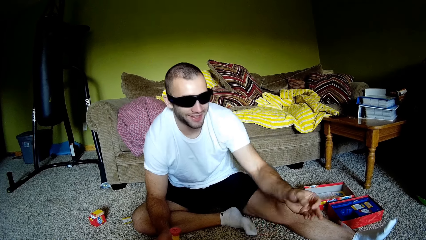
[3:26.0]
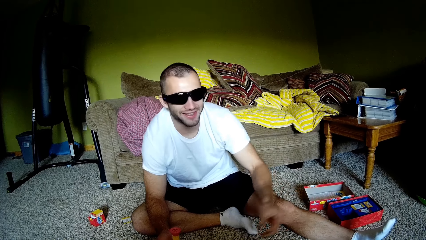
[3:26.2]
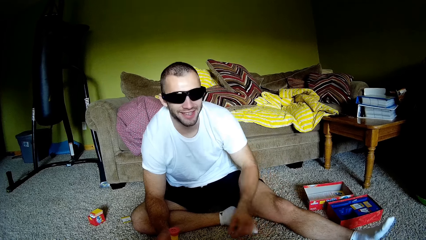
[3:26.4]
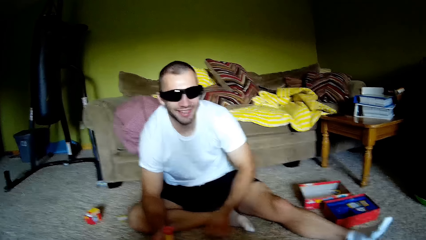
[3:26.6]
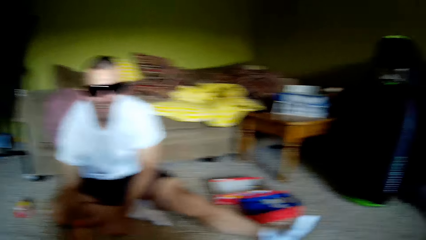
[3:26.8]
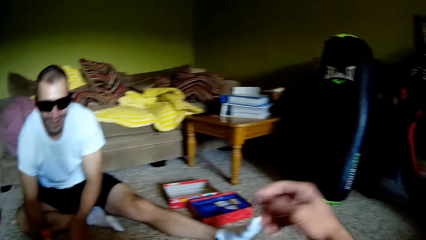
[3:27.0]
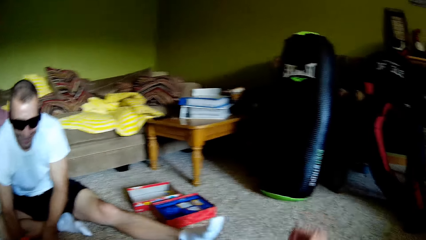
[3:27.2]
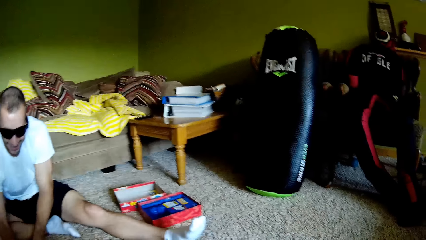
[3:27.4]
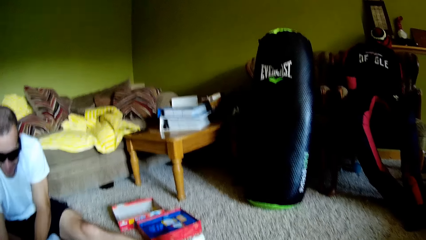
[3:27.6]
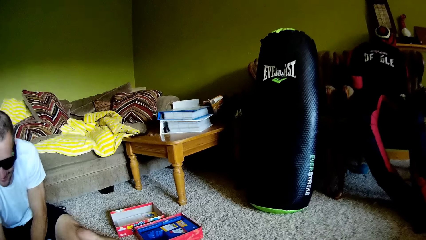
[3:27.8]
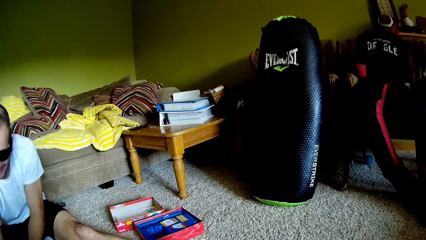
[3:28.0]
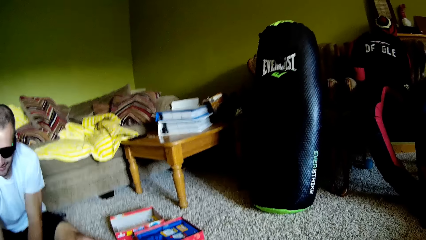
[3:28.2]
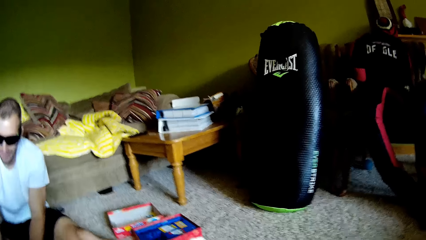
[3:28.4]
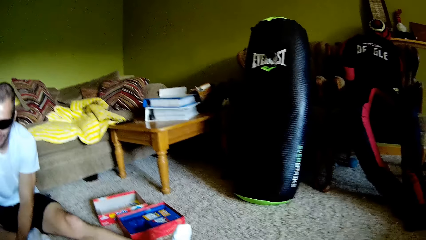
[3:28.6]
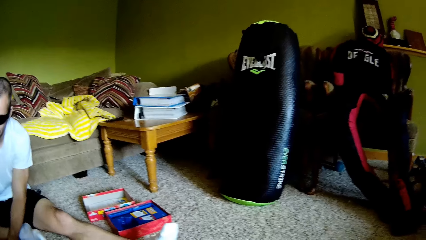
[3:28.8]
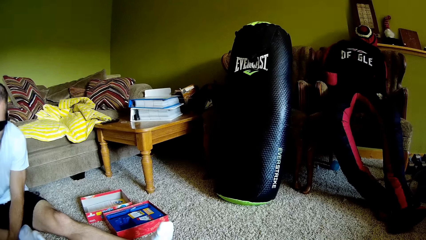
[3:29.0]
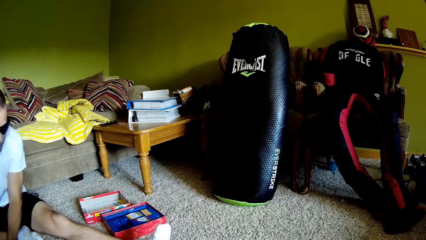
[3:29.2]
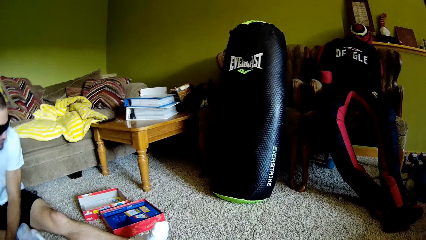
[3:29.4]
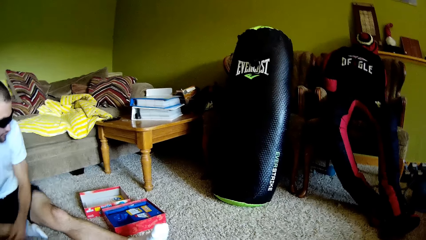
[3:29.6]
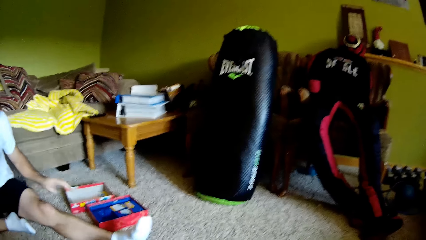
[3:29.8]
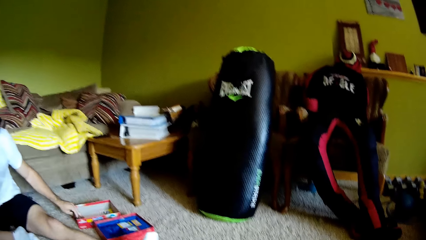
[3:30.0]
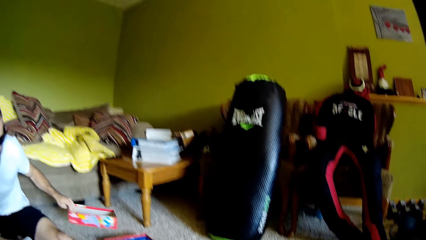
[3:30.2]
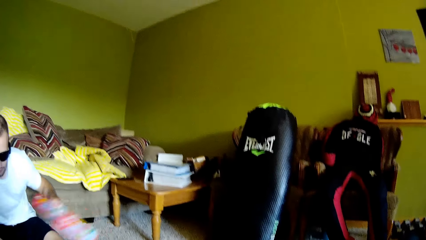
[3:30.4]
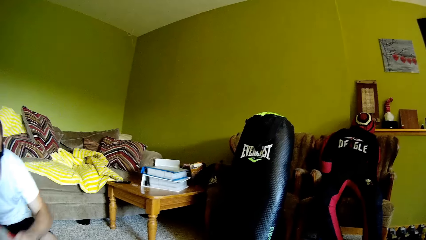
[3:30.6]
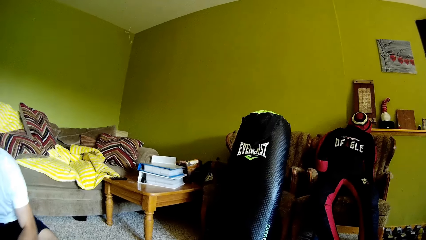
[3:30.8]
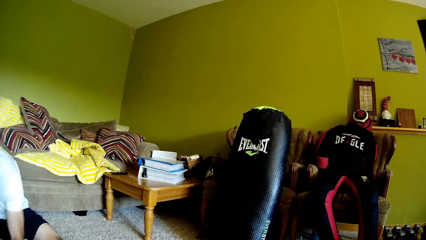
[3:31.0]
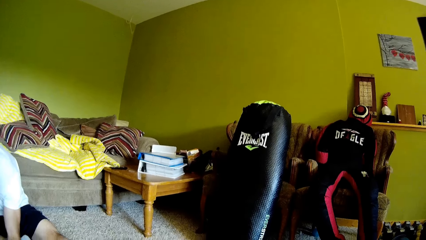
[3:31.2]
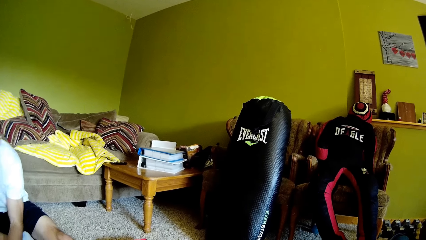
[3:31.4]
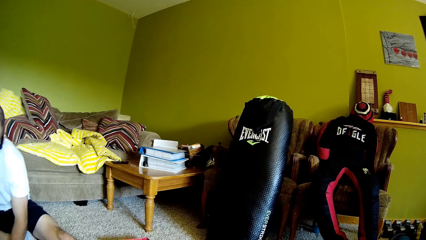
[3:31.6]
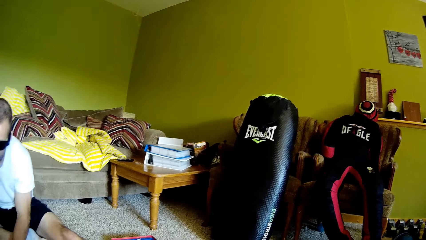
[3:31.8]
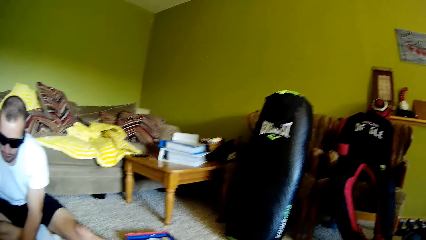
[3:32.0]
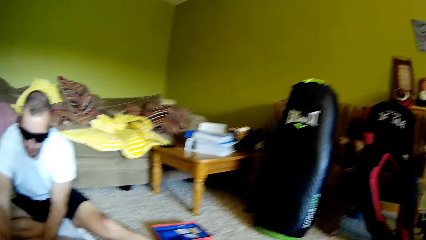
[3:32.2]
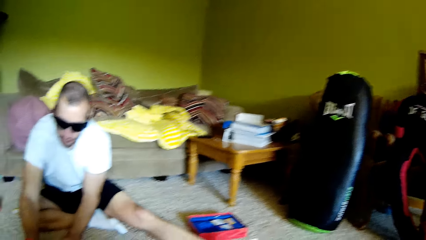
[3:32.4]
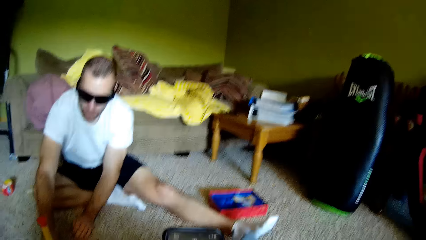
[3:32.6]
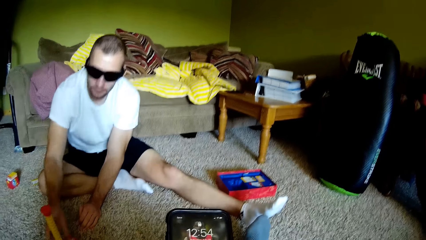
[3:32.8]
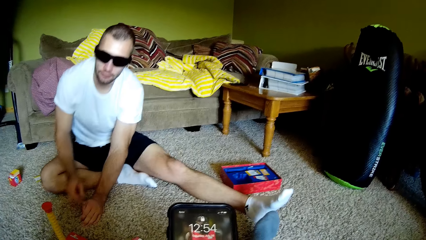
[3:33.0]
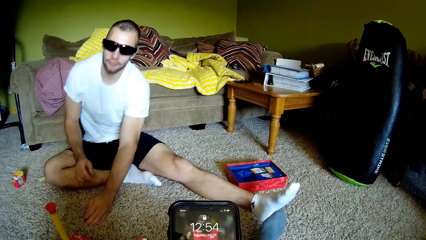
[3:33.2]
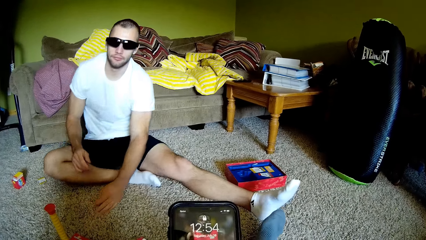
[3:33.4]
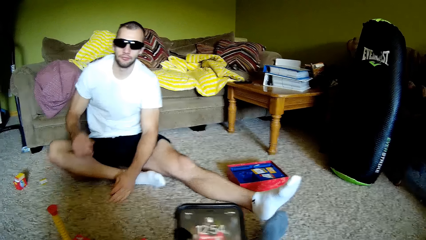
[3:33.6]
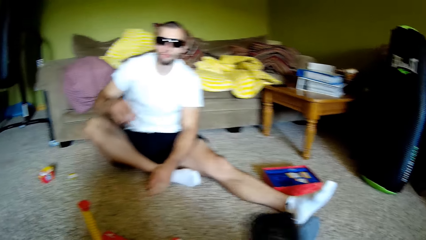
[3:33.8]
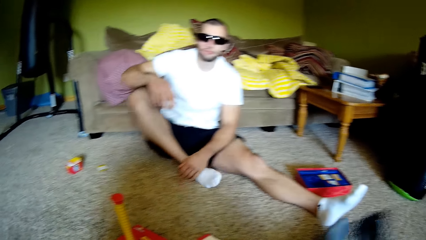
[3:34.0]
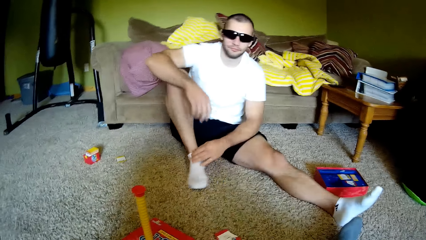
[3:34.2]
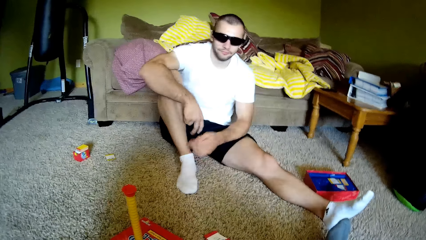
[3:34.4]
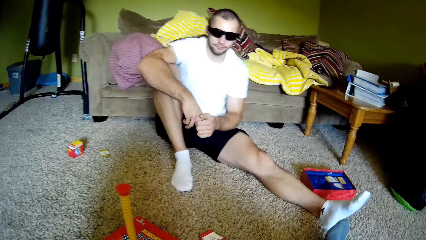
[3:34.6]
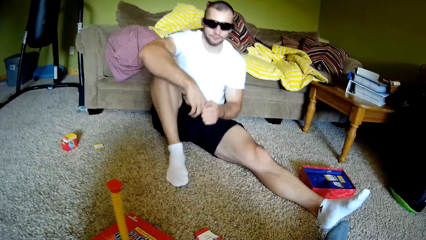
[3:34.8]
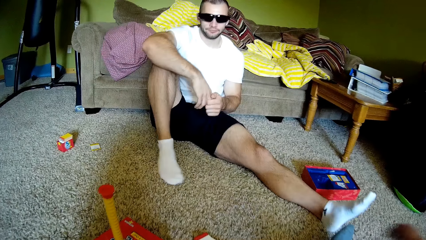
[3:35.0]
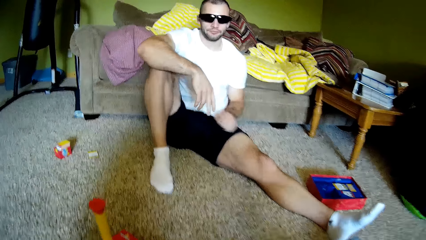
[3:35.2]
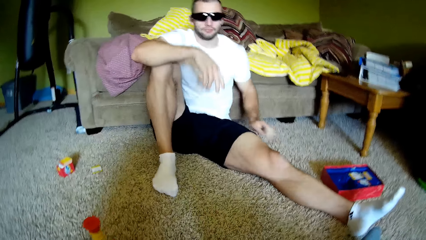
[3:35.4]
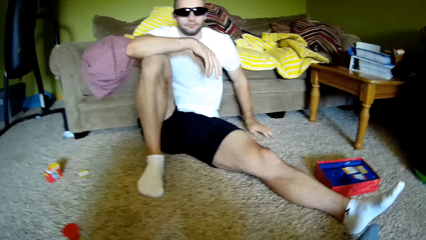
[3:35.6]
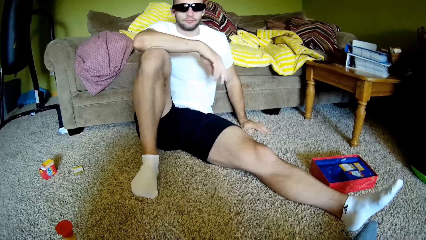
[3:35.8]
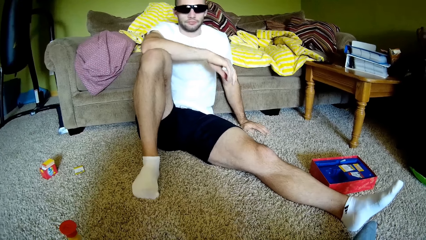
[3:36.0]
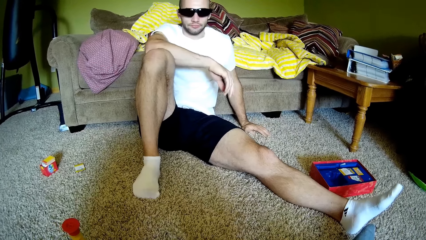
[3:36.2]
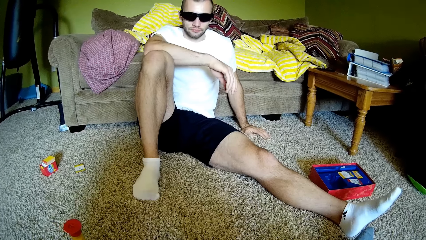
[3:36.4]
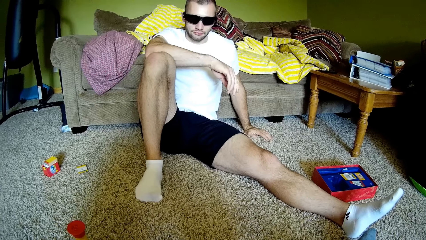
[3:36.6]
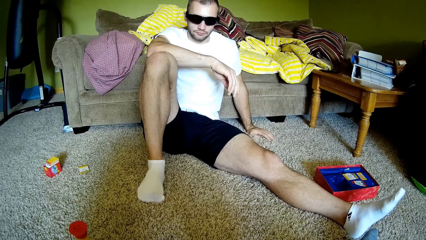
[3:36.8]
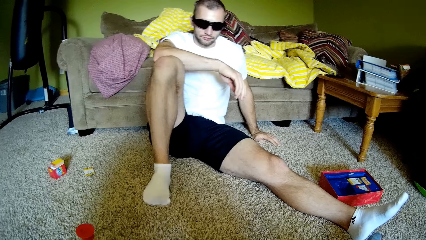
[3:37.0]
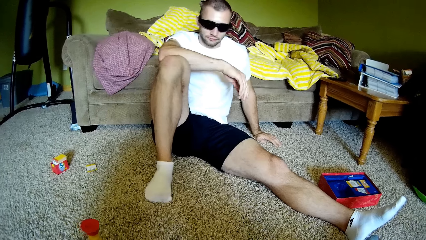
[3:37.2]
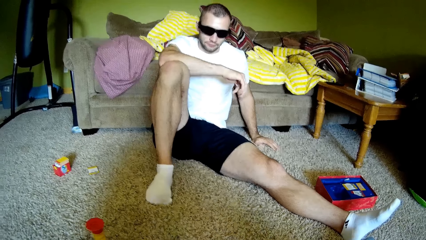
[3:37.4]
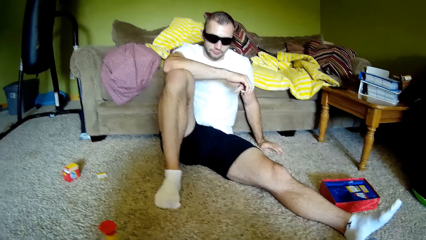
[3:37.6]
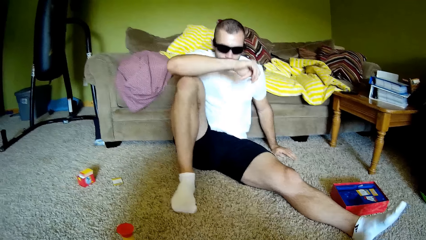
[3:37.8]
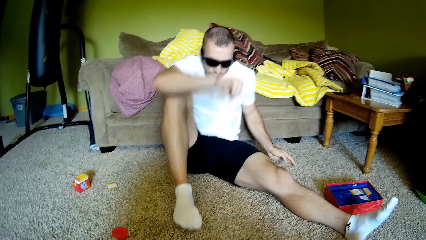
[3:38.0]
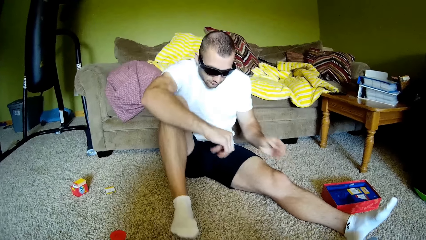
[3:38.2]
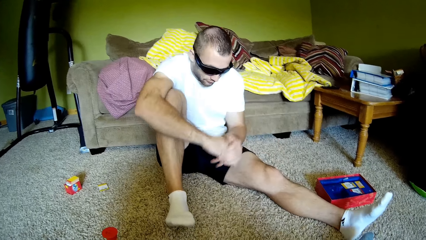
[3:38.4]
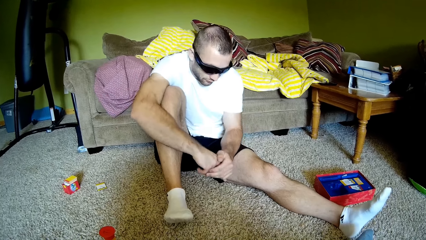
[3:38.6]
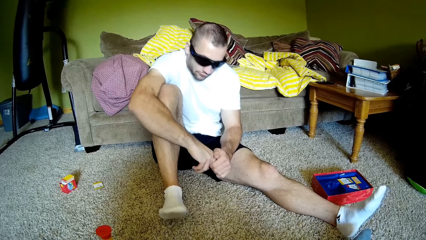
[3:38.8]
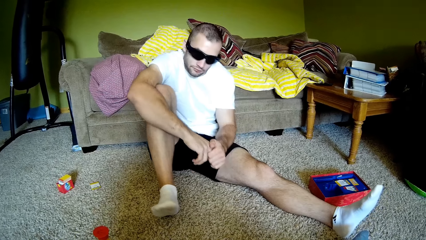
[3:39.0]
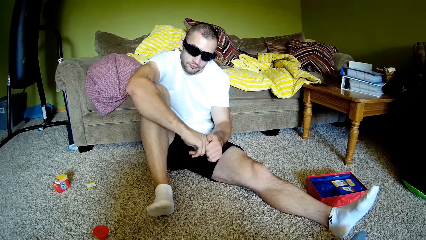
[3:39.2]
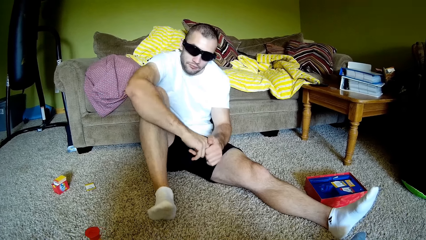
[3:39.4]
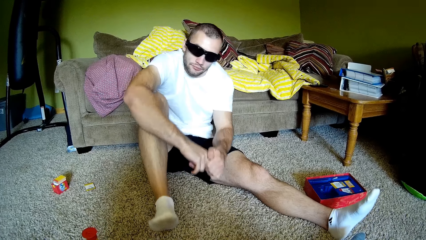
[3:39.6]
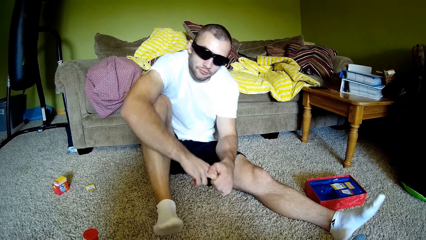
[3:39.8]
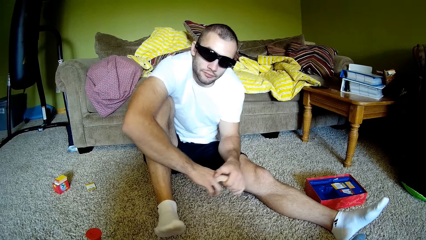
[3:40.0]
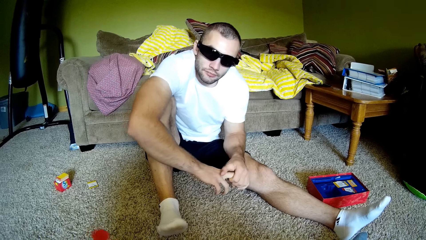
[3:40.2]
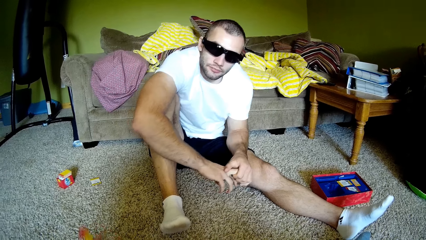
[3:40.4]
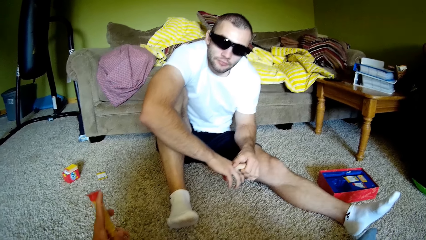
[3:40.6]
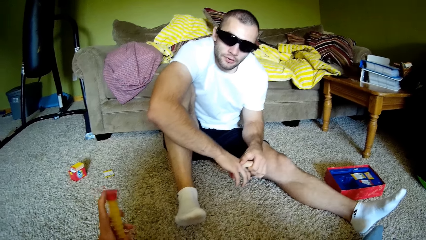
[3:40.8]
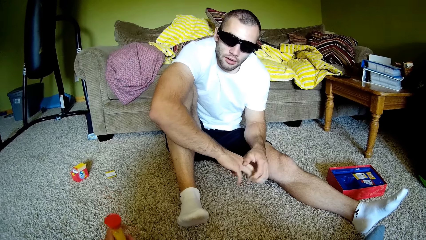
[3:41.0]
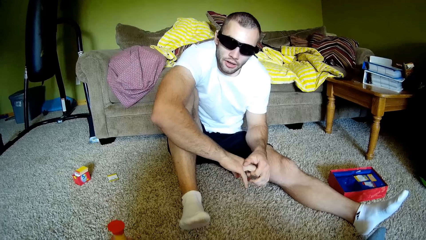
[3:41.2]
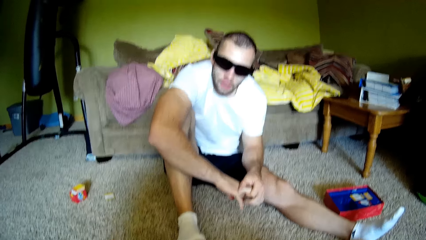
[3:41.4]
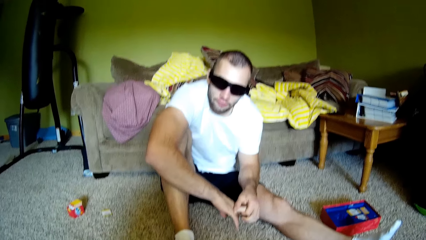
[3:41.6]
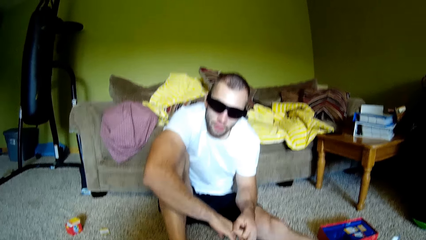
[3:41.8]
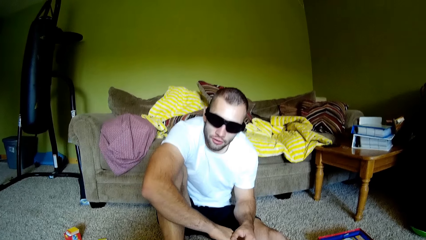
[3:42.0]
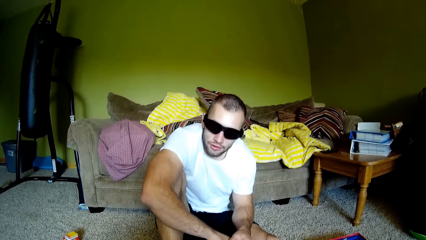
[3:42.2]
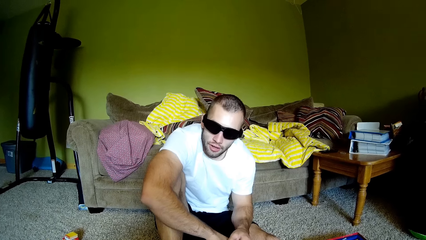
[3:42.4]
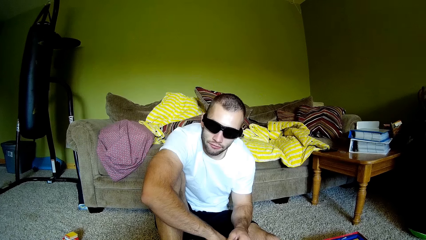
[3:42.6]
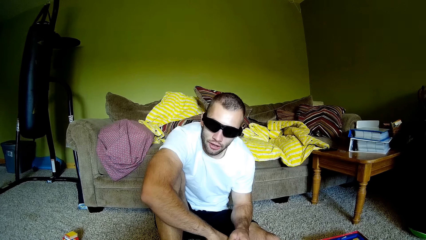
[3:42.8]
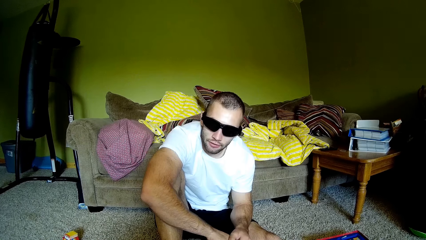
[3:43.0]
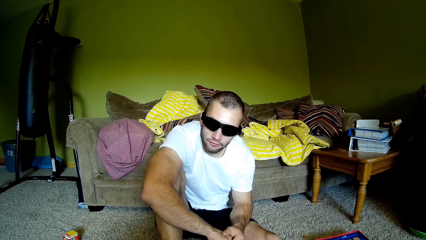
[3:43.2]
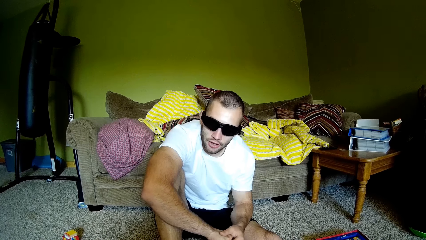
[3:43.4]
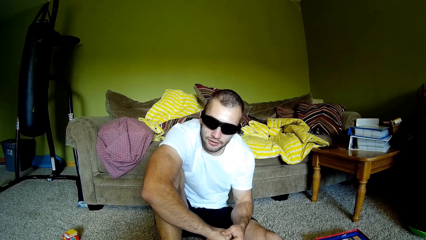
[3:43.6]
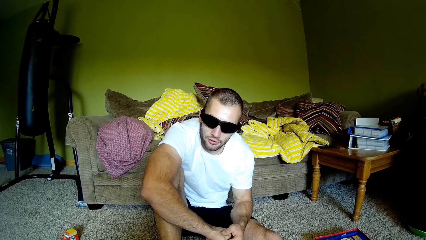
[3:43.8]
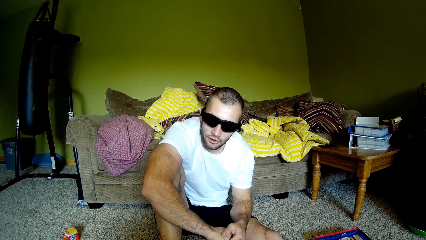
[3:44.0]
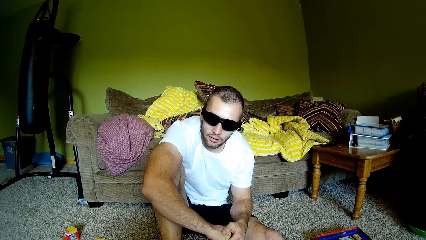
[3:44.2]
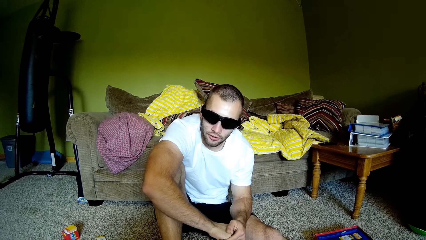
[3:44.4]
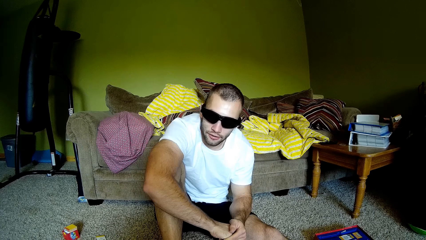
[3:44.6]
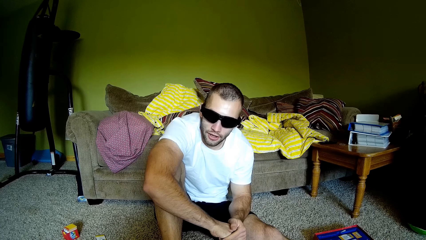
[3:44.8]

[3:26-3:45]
A man throws a playing card. The camera wearer waves the hand. The man picks up a playing cards box. The camera wearer uses the phone. The man raises the leg. The camera wearer looks around. They talk to the man. They hold a plastic magic staff.
